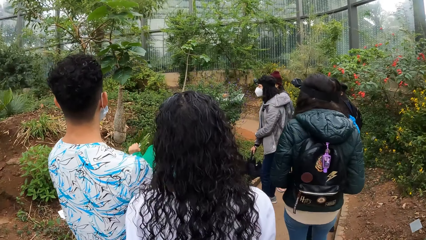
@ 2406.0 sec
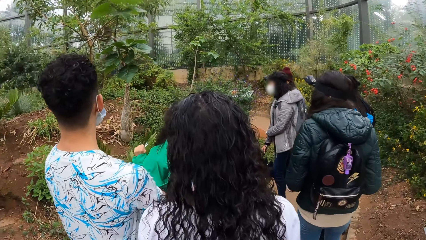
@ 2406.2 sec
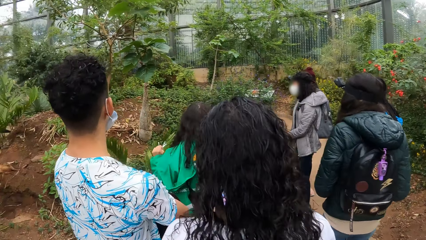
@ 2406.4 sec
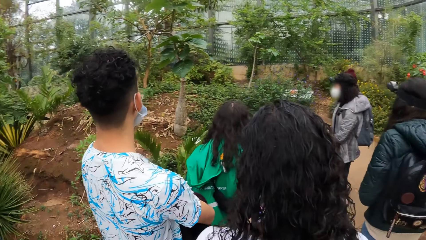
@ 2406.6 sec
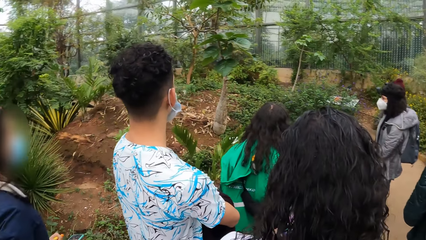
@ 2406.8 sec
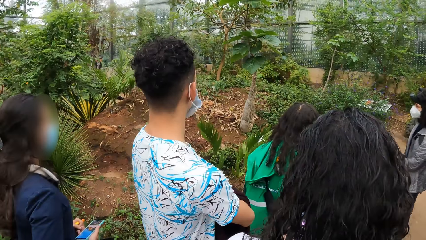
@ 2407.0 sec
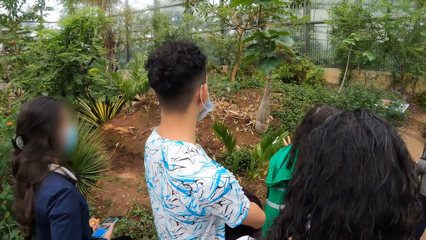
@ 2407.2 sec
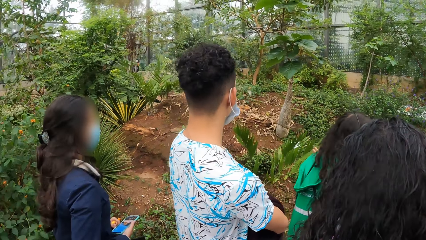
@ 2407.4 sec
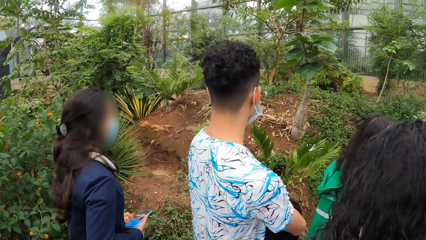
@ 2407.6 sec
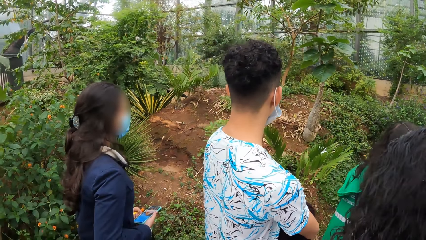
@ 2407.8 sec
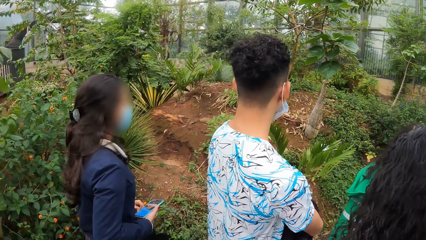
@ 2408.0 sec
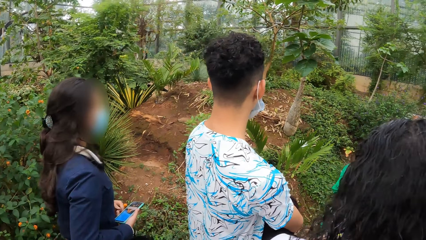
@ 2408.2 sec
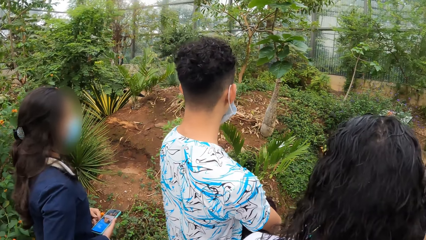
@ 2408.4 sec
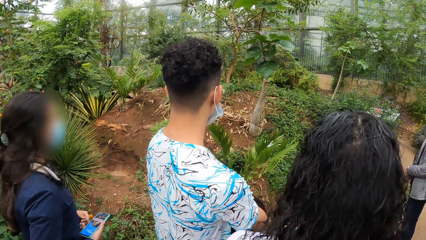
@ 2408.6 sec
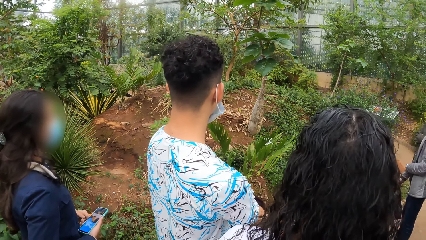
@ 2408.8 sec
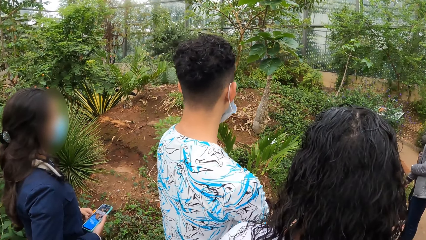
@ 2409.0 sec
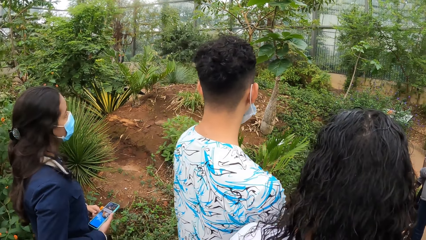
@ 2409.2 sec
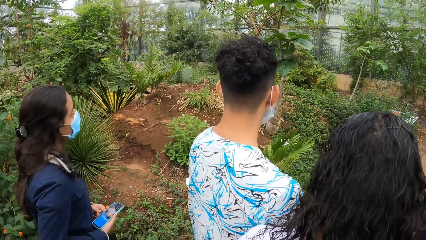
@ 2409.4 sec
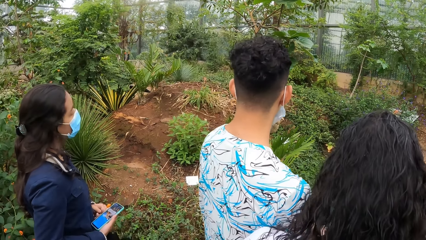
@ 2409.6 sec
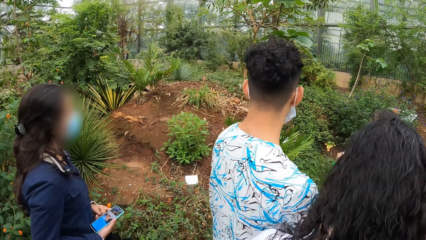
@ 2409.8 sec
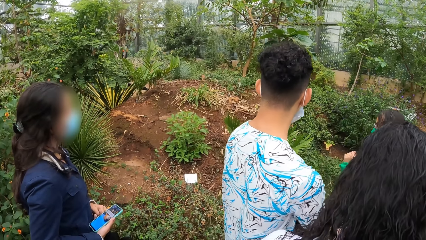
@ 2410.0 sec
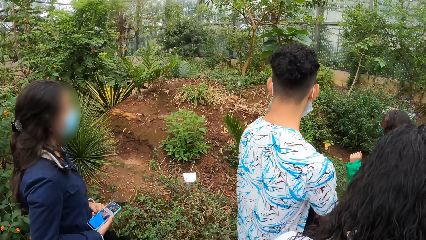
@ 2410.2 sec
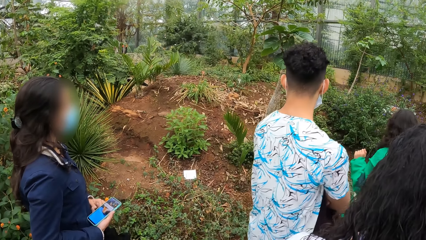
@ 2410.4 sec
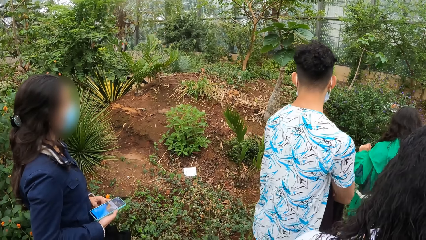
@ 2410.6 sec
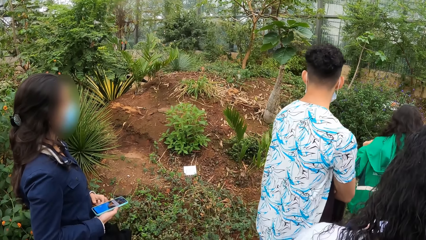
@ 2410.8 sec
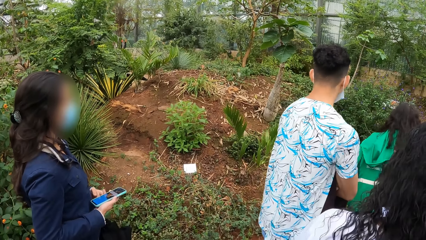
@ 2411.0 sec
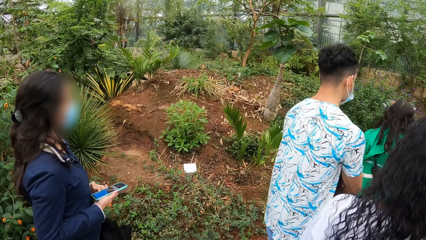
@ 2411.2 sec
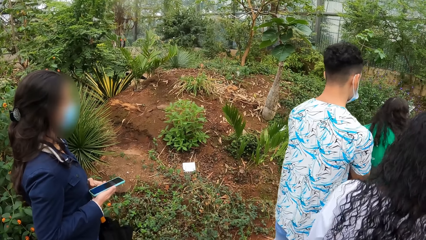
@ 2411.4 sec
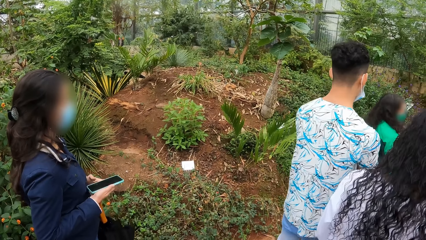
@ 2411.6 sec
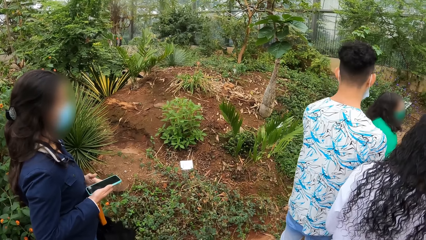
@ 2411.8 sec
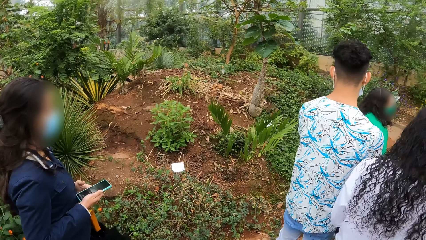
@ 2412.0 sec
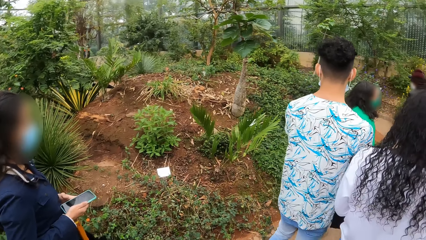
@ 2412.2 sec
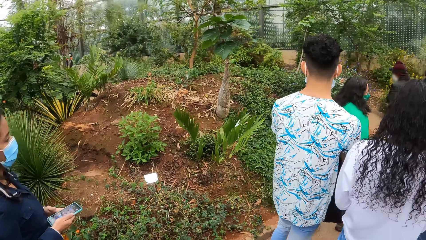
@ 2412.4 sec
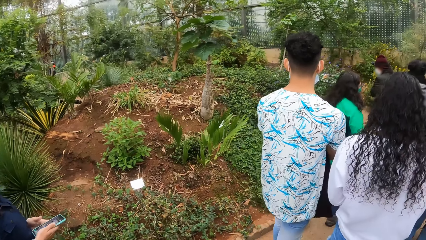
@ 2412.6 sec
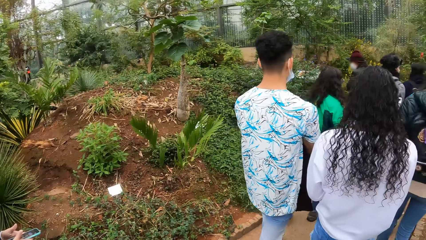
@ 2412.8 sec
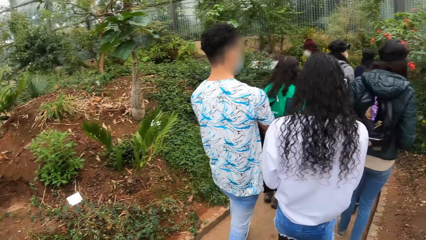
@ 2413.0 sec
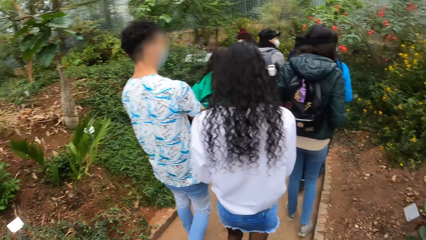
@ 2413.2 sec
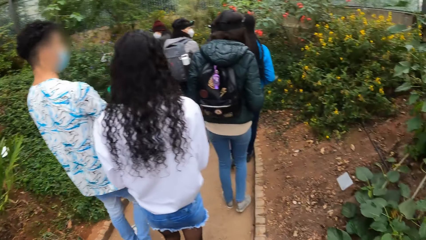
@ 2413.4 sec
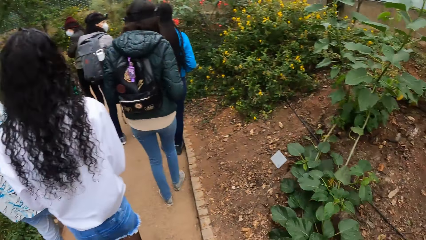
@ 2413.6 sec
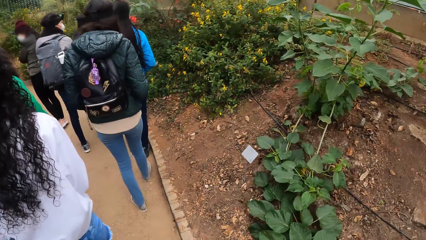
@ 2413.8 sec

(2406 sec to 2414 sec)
The camera wearer stops along the path. They look around the compound.

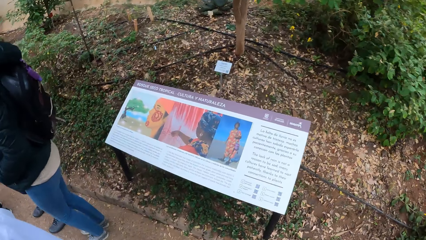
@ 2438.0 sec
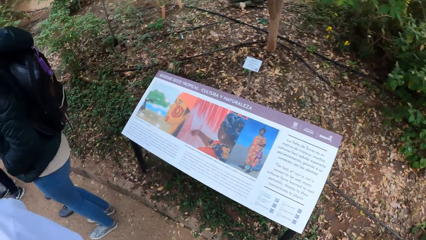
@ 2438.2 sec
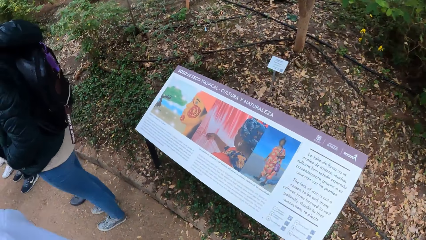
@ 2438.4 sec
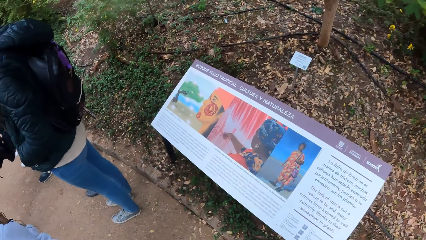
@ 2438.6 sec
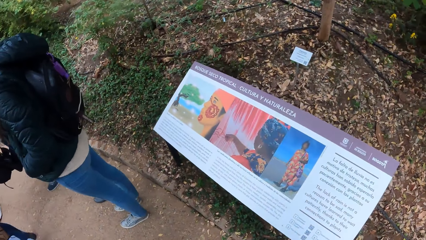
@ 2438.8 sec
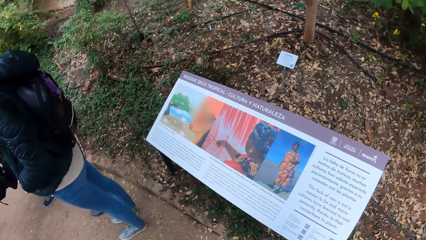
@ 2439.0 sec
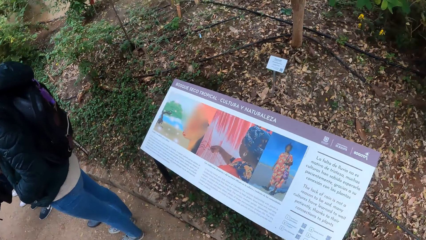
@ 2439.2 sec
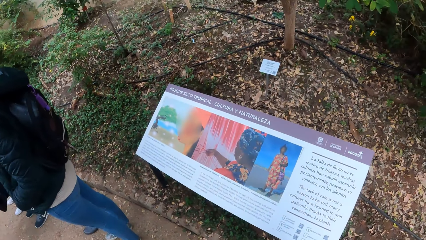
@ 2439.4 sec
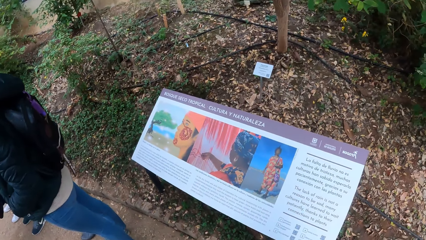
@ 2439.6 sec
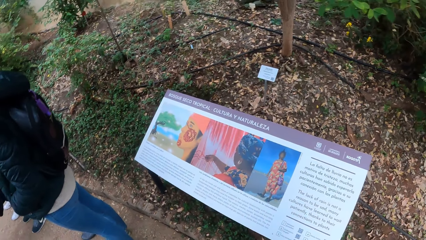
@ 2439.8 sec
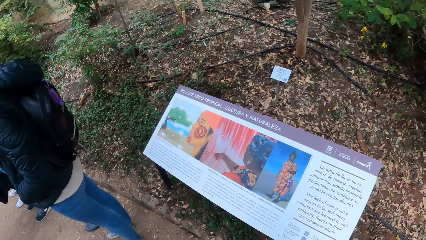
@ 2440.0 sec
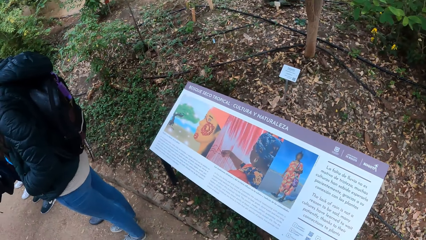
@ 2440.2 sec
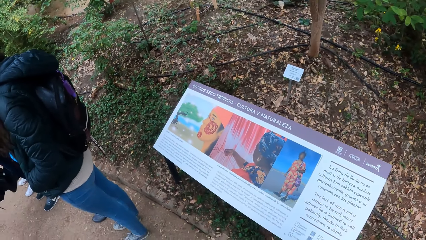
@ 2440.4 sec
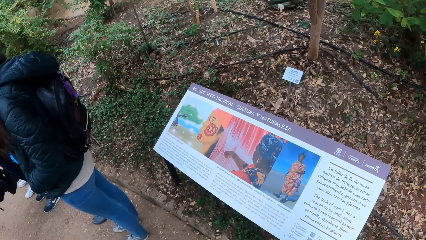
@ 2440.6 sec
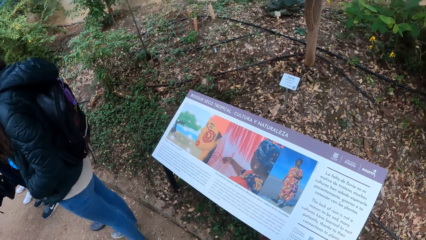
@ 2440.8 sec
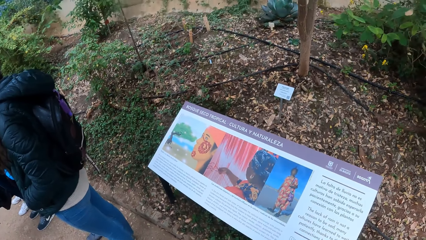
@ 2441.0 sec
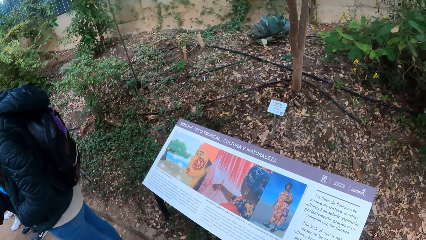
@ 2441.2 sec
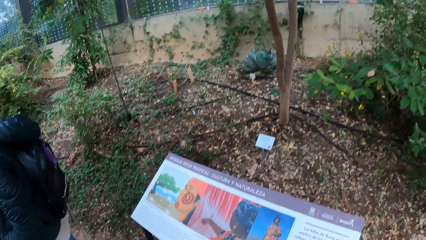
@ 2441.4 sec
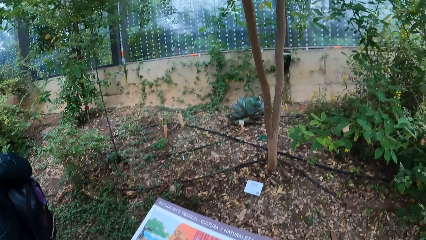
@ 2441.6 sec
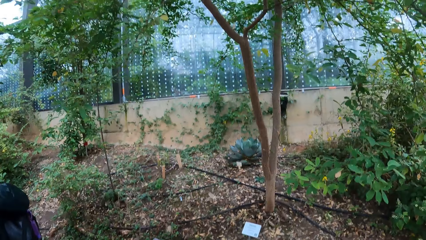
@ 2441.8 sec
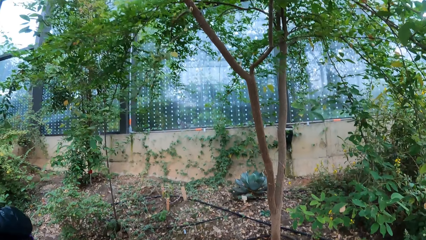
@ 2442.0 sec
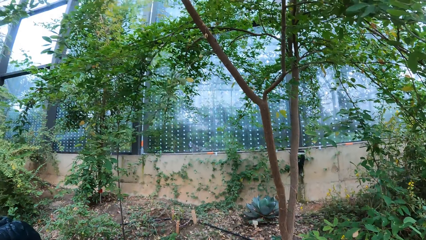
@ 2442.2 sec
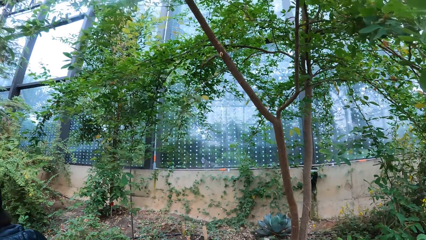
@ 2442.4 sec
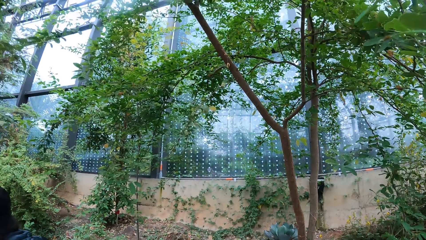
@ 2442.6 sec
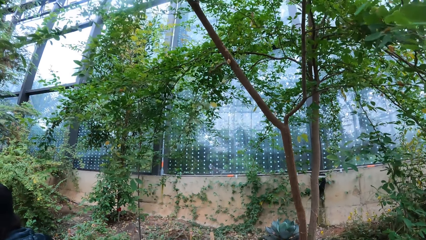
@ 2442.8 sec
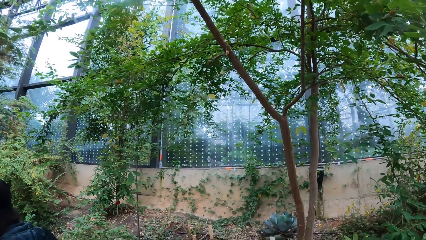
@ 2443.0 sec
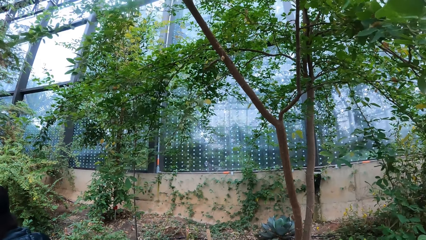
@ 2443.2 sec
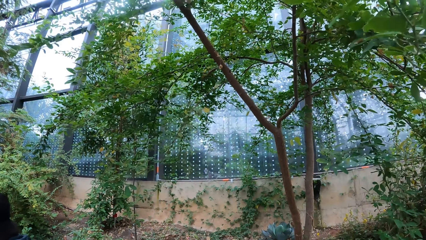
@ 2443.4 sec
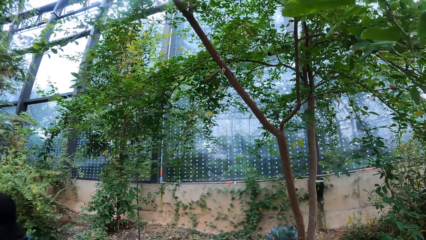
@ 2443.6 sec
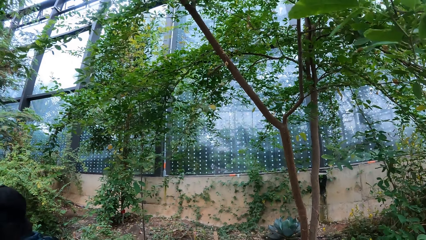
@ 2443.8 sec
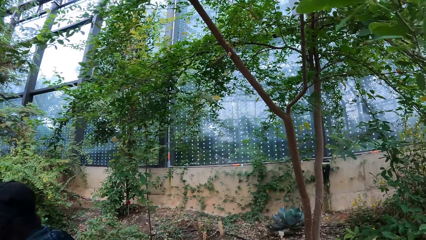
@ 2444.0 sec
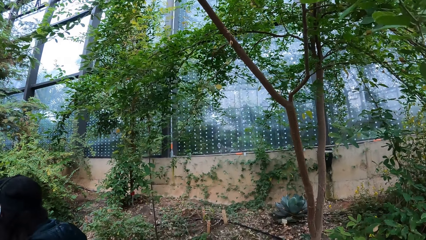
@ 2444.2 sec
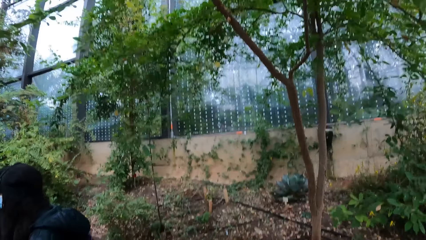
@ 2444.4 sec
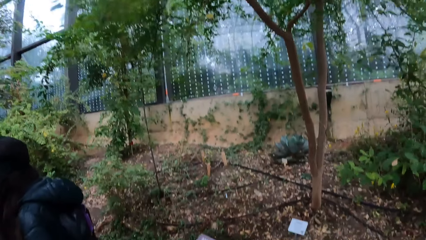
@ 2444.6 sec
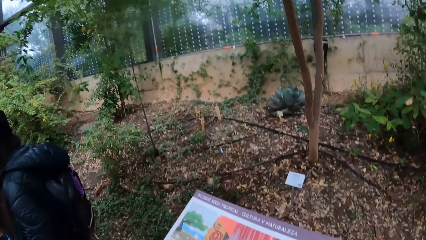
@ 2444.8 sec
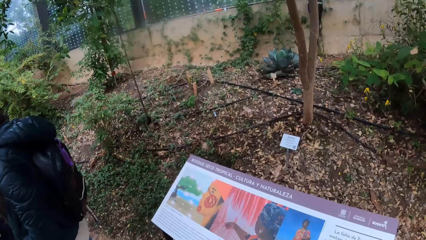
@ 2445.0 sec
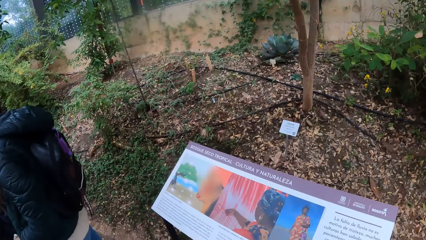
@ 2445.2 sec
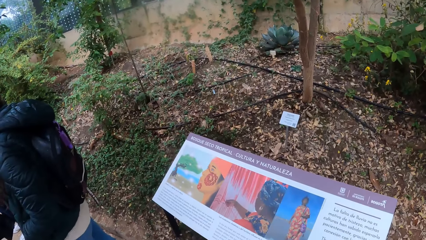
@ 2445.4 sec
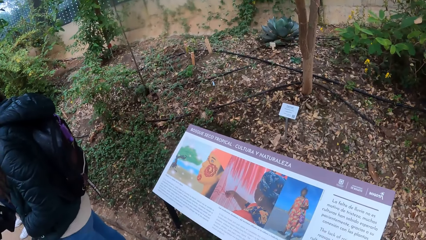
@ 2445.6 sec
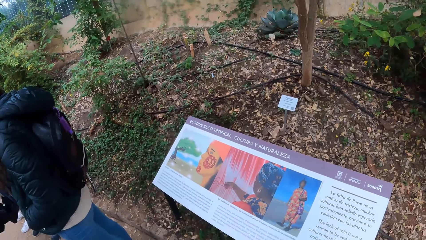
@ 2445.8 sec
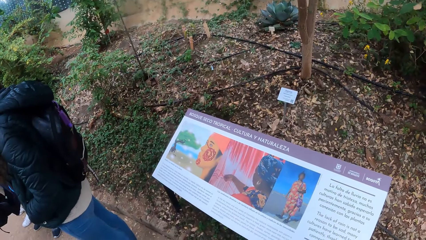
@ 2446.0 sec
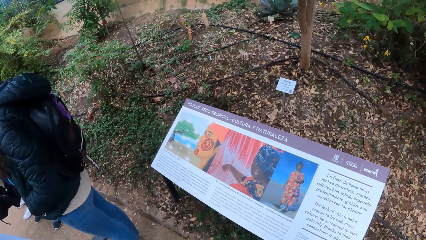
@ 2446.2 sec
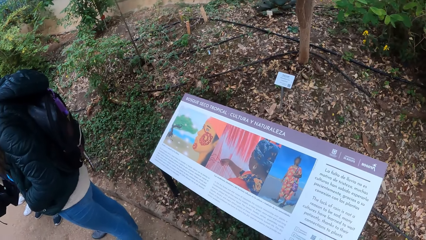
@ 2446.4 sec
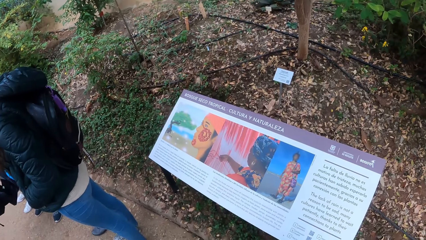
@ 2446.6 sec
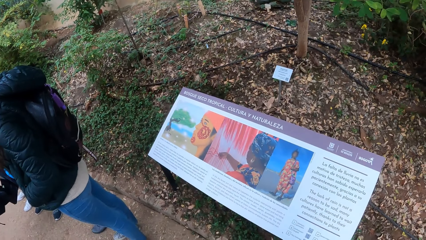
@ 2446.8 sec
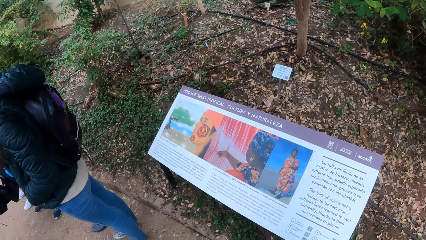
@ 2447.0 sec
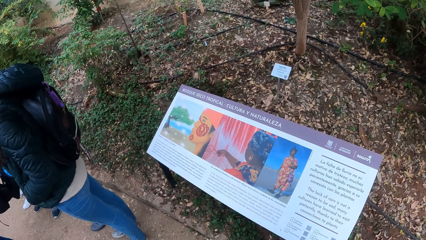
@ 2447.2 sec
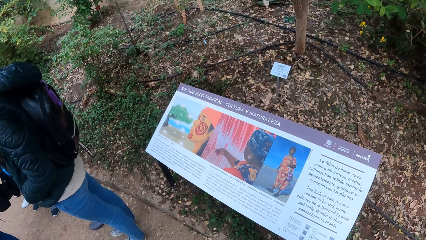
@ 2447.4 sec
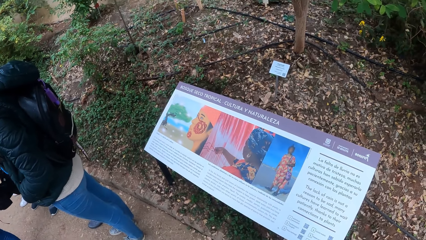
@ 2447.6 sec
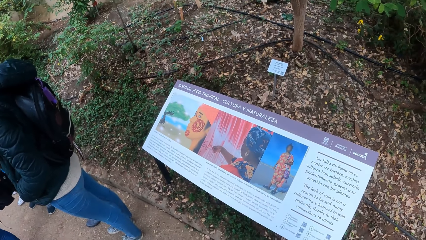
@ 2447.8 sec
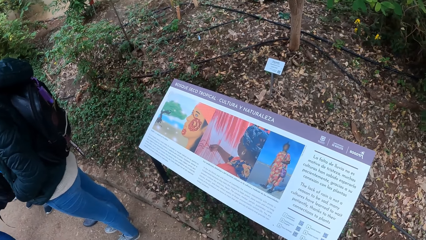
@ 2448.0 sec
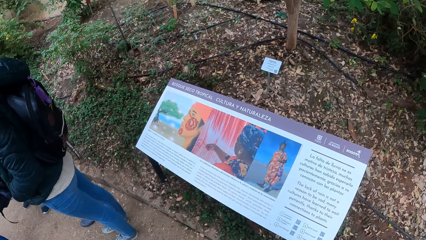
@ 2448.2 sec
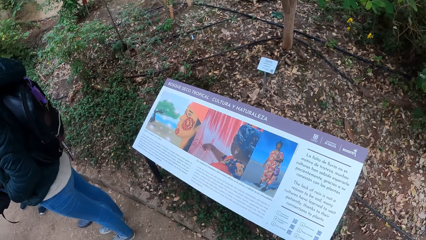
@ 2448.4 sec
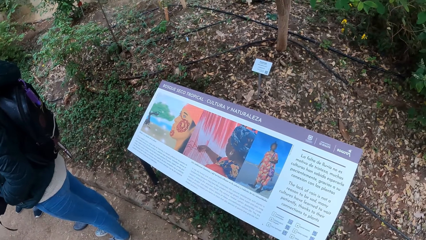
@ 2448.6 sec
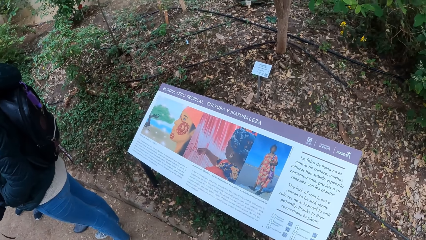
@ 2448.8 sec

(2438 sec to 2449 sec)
The camera wearer looks at the poster. They look around the compound. They look at a plaque poster.
